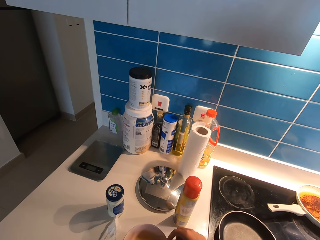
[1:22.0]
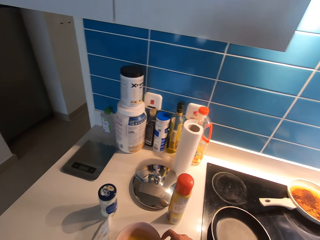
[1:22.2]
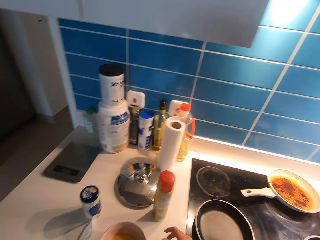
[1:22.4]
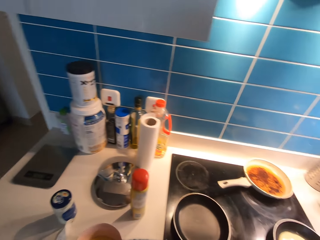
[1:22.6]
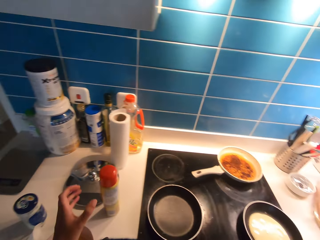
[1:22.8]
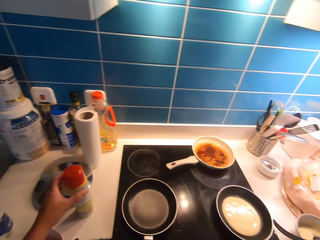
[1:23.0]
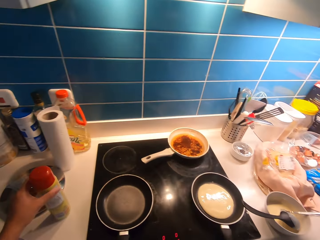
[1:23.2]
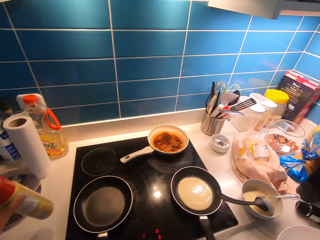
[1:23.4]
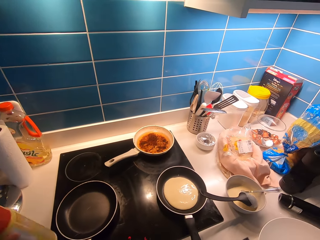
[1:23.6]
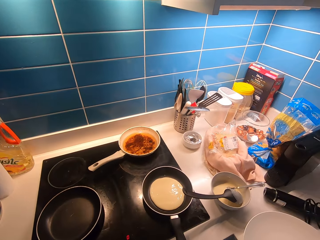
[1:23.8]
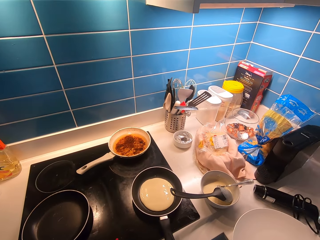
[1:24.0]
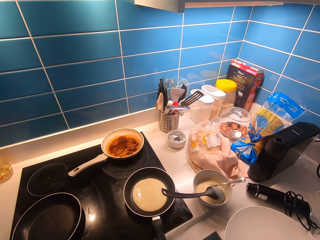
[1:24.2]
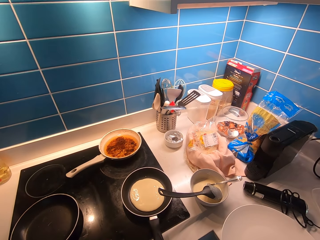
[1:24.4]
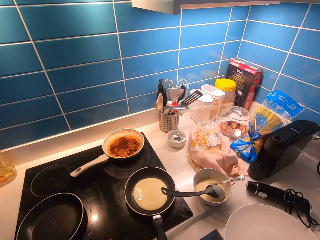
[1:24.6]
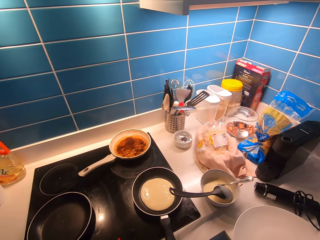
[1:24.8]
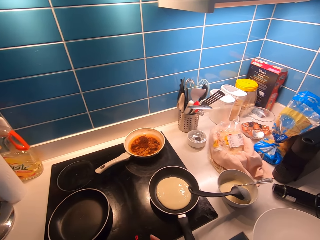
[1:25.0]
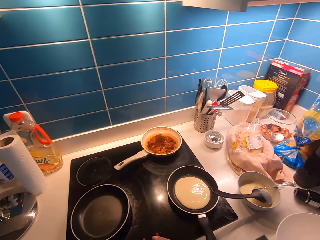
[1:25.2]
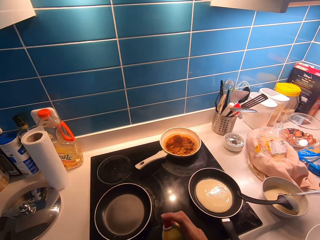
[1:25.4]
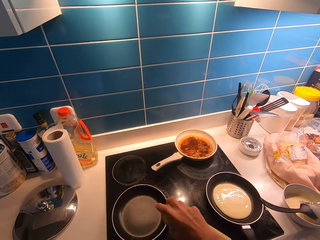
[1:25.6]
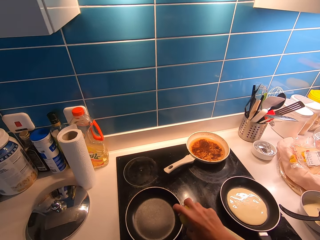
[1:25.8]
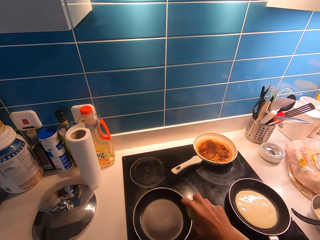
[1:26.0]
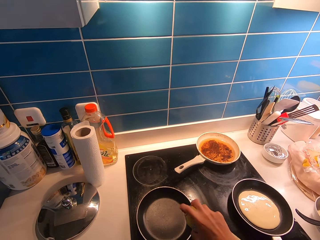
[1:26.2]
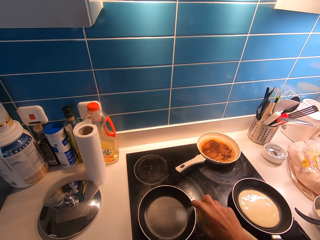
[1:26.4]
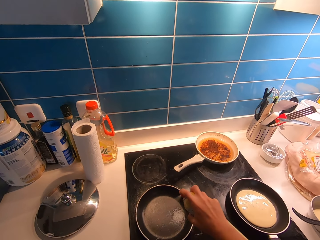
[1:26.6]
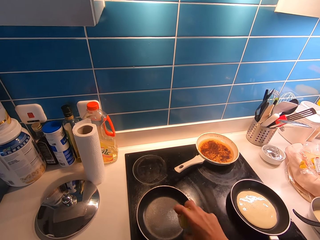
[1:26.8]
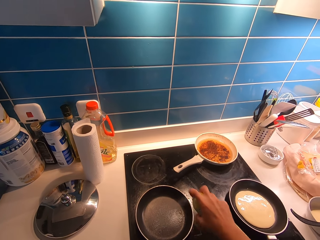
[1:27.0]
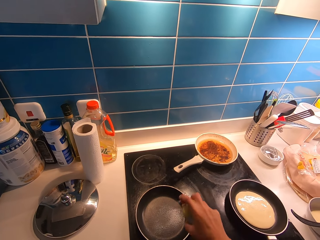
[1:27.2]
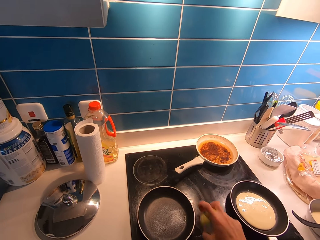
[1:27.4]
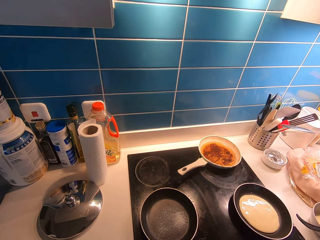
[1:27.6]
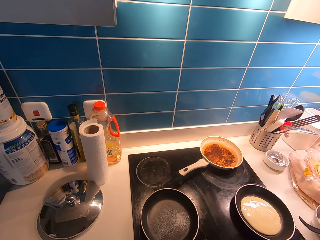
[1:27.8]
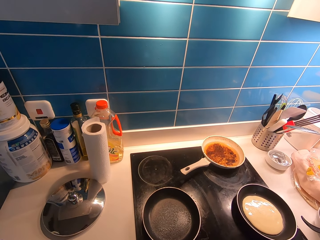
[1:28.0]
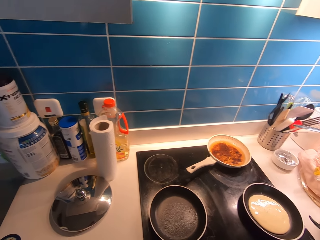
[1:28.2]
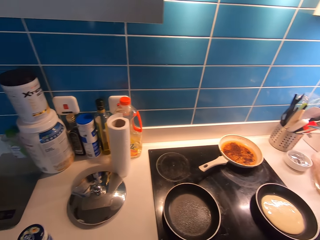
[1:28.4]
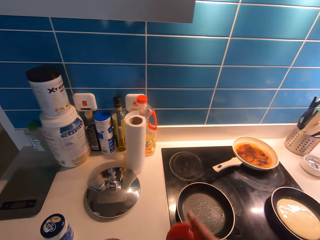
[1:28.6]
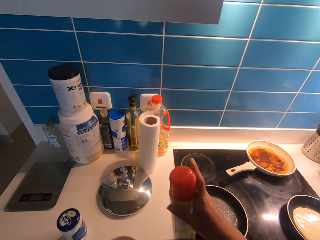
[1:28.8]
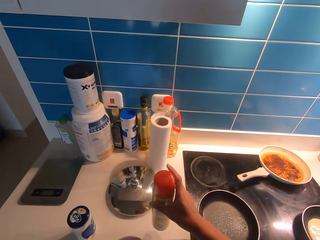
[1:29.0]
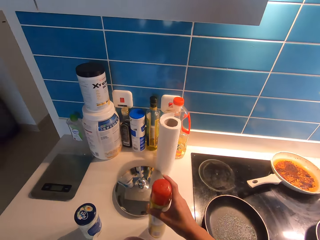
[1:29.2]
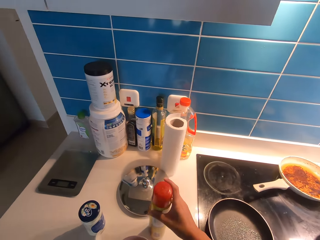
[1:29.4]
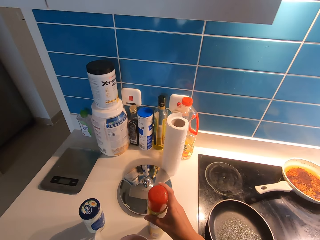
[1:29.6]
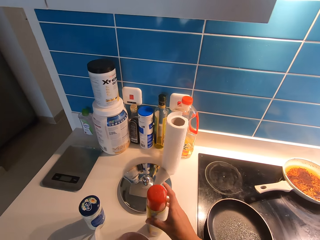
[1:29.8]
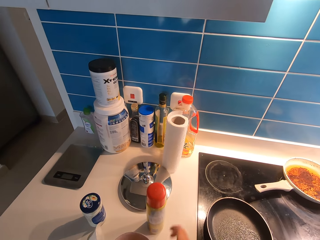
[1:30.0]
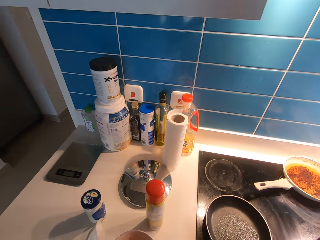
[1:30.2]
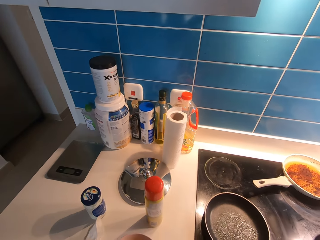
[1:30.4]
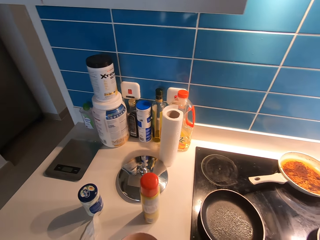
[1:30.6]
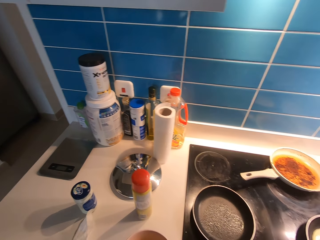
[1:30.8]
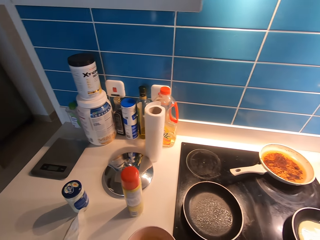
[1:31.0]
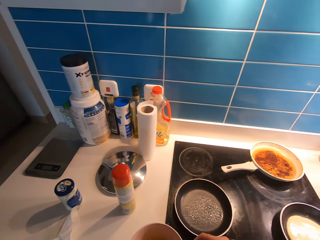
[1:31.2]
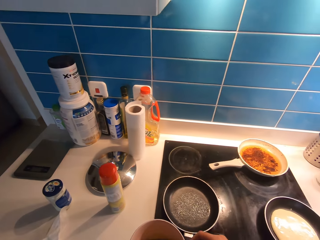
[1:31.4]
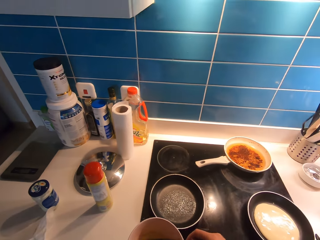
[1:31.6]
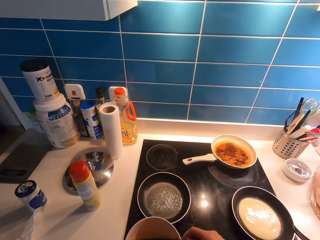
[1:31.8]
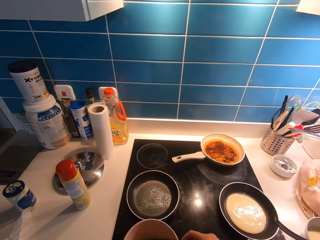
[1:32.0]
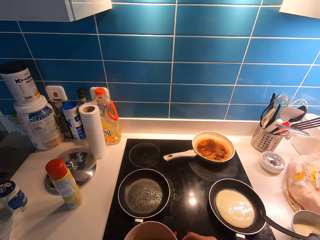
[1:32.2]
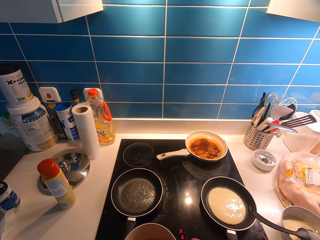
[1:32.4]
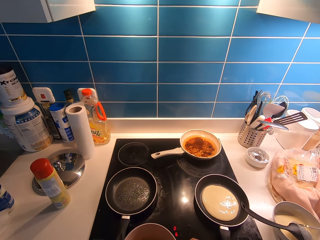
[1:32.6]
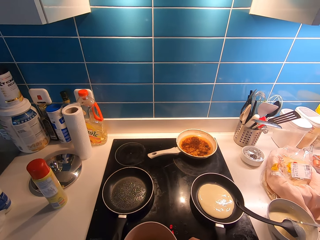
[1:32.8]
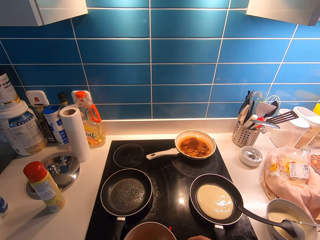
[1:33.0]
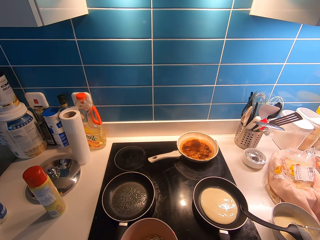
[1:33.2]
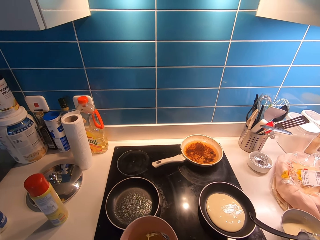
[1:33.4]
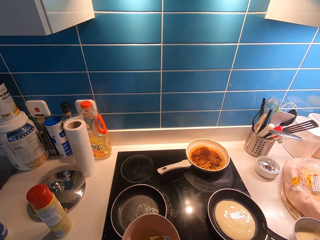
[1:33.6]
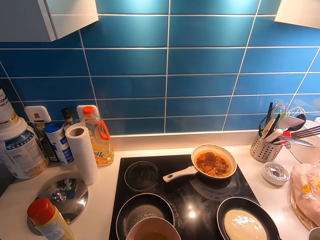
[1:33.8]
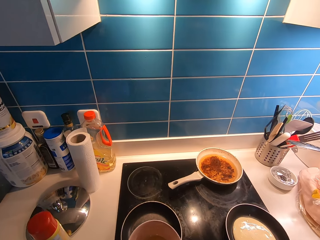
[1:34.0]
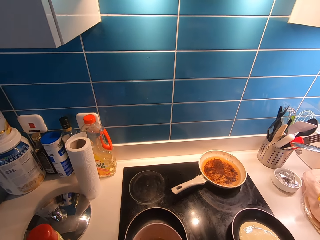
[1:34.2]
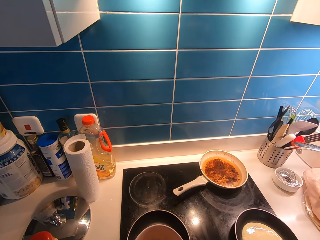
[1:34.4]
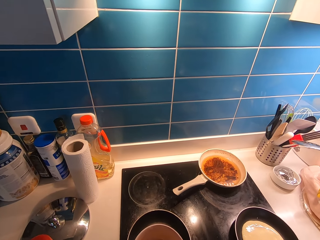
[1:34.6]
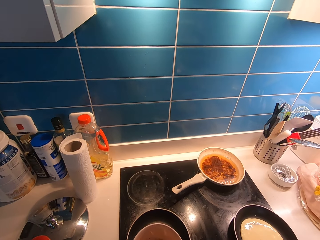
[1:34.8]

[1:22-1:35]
The camera wearer picks up the oil spray from the counter. They spray oil in the pan. They put the spray on the counter. They stir the eggs with the spoon.

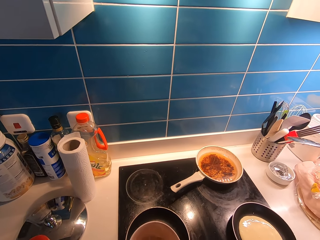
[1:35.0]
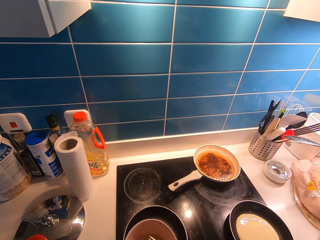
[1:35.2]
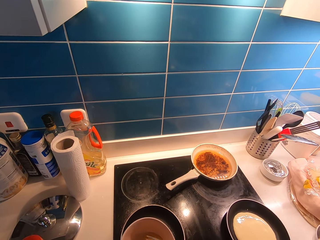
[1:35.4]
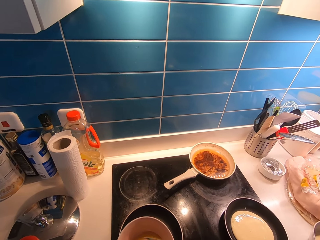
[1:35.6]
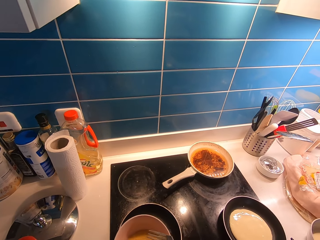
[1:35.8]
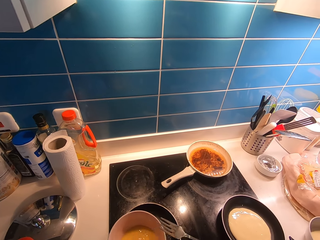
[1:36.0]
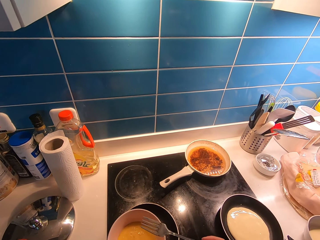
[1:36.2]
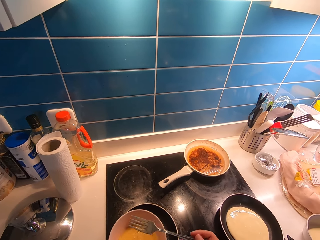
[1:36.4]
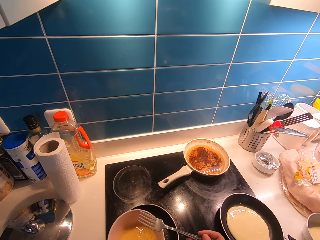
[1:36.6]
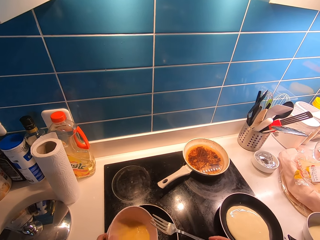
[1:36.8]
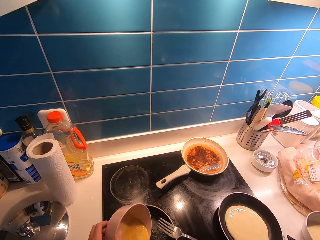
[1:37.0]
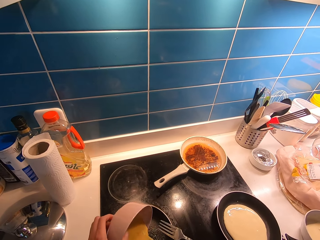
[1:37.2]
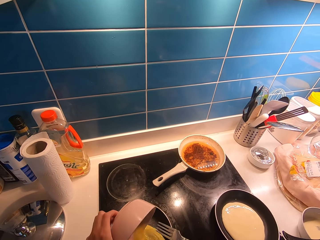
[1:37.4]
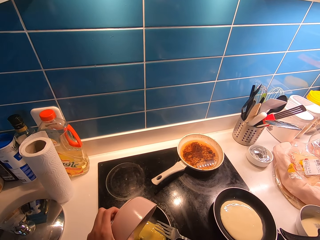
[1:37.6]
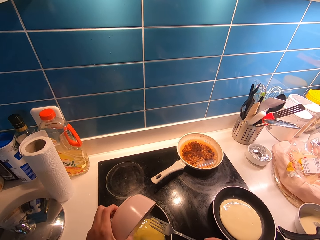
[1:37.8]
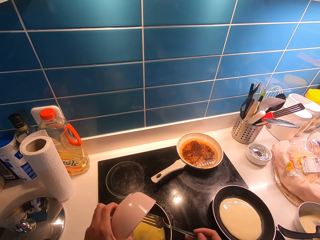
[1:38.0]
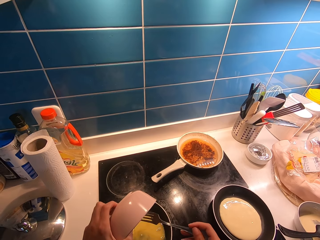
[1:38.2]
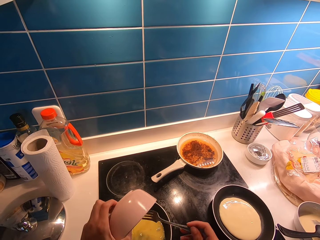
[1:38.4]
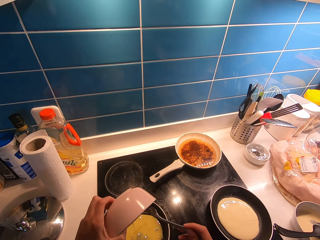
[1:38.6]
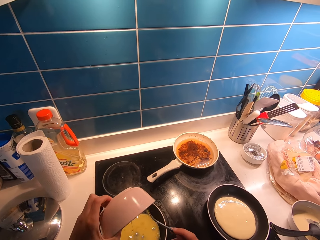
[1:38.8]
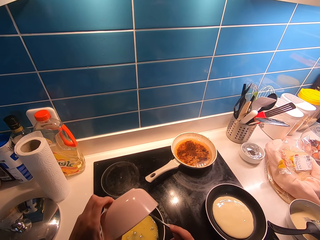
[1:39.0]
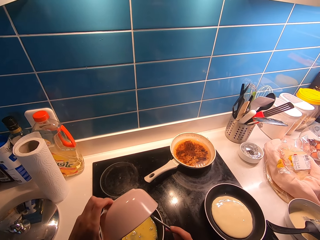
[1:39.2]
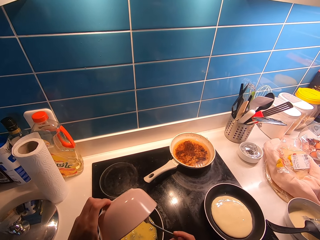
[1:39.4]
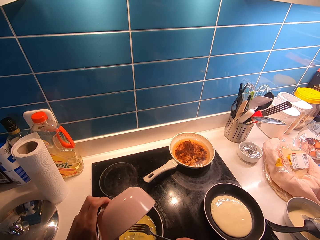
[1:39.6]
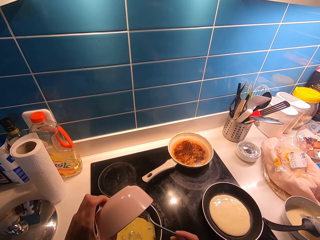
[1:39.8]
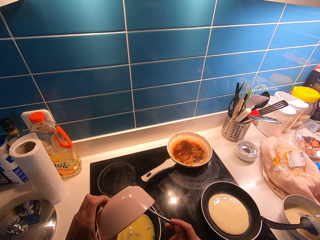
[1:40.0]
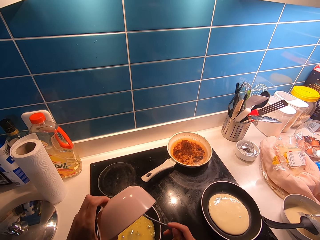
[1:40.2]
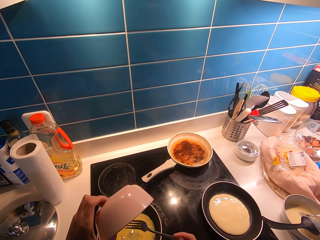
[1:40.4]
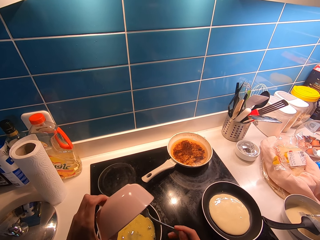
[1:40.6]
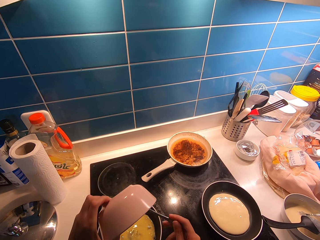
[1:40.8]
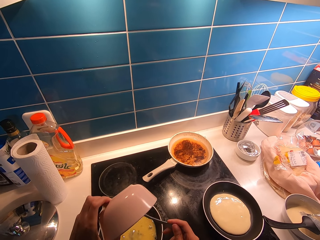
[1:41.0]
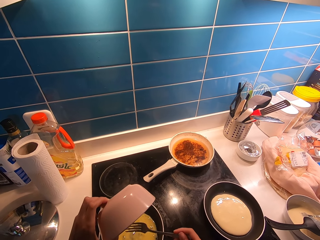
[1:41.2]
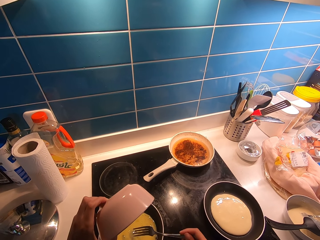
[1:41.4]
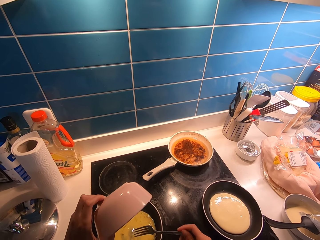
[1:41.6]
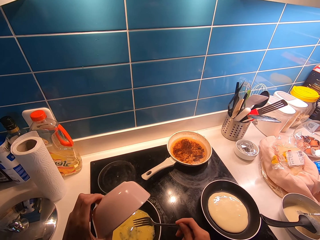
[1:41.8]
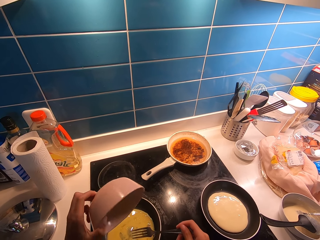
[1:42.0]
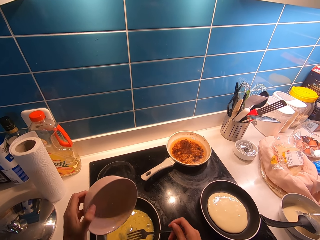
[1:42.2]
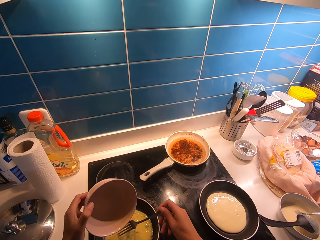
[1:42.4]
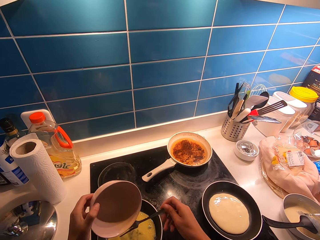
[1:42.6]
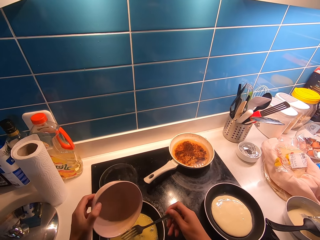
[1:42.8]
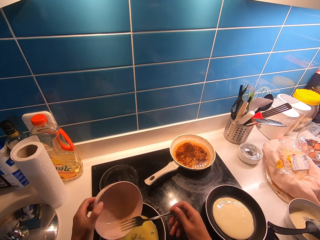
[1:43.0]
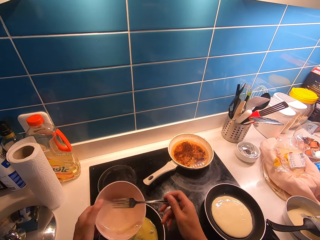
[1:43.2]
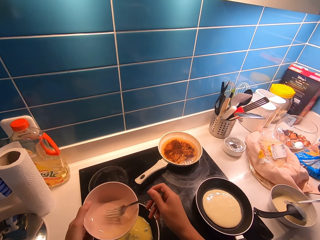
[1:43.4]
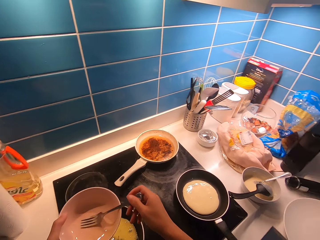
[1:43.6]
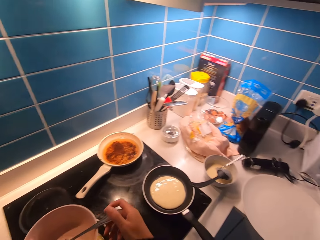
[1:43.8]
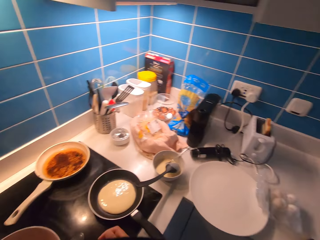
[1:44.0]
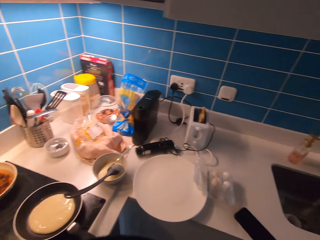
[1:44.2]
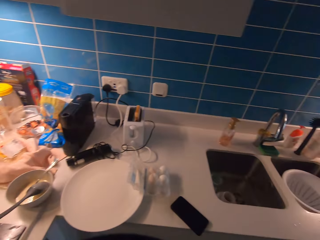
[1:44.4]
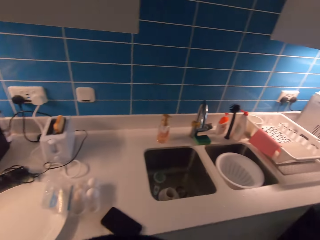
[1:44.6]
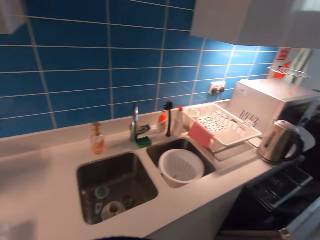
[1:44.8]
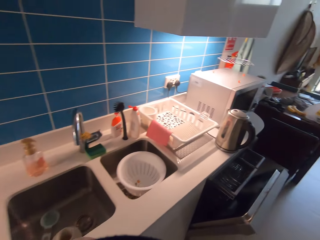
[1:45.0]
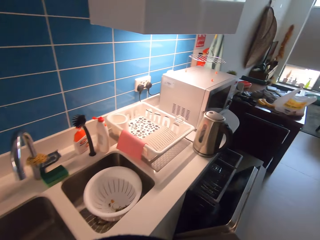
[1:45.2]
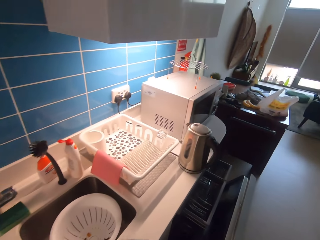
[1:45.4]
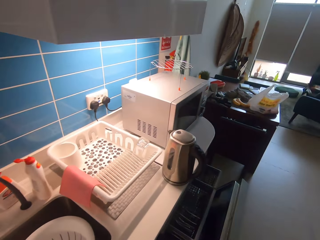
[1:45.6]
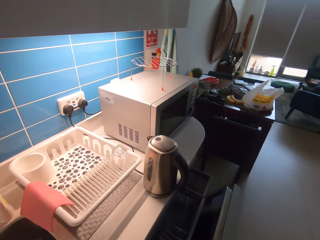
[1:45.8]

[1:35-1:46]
The camera wearer pours the beaten egg in a pan. They wipe the egg in the bowl with a spoon. They put the fork in the bowl. They walk to the dishwasher.
